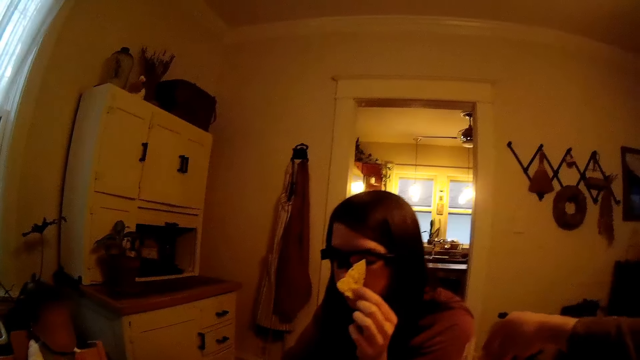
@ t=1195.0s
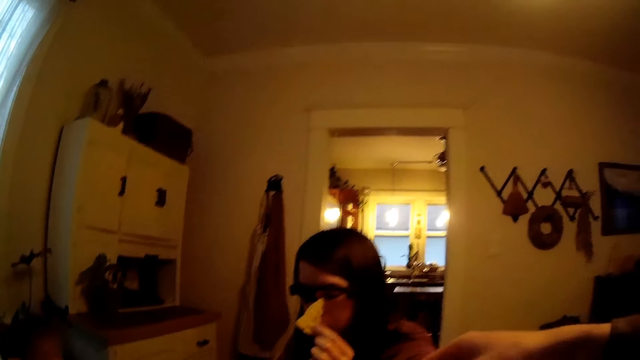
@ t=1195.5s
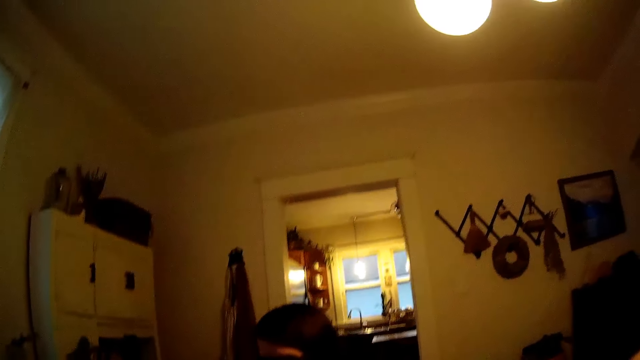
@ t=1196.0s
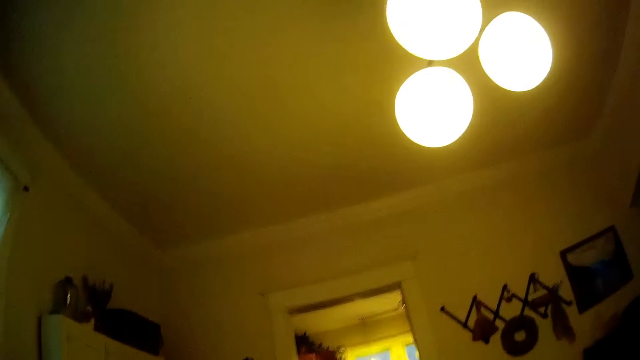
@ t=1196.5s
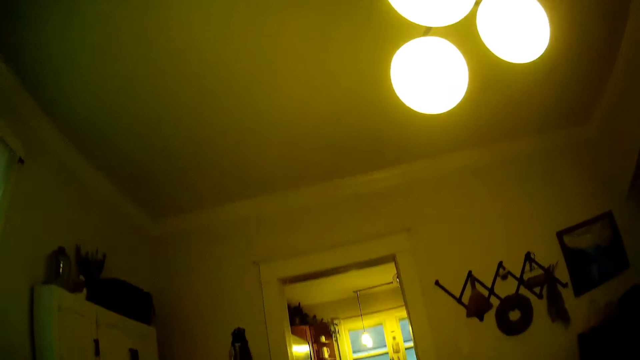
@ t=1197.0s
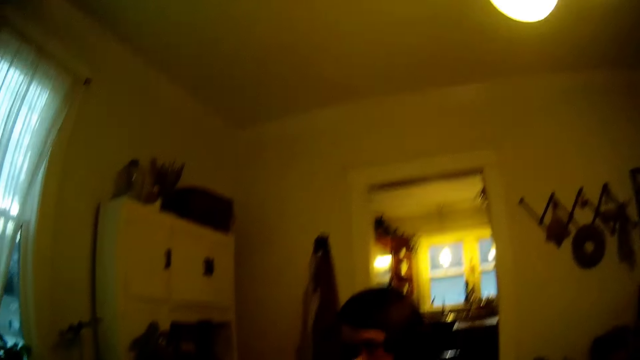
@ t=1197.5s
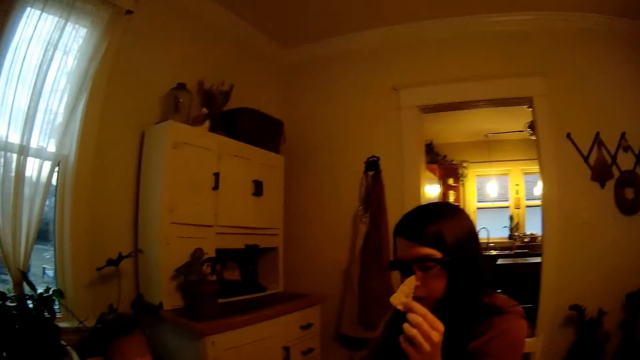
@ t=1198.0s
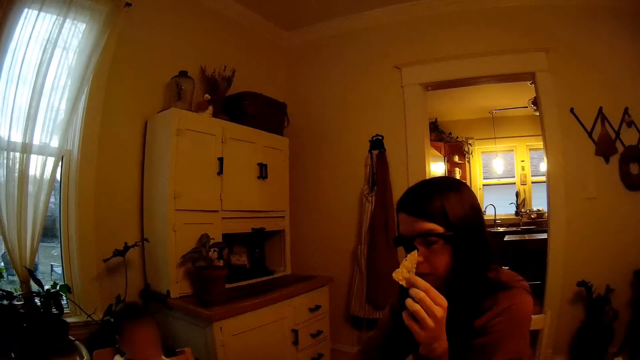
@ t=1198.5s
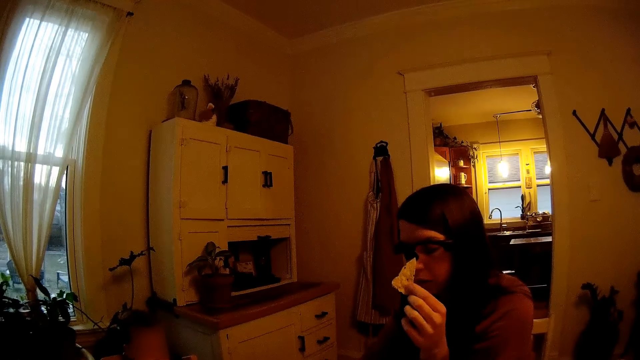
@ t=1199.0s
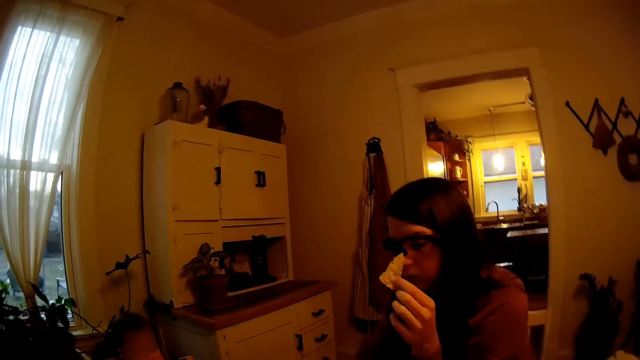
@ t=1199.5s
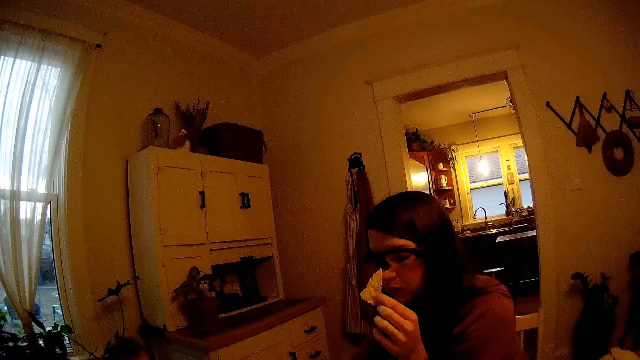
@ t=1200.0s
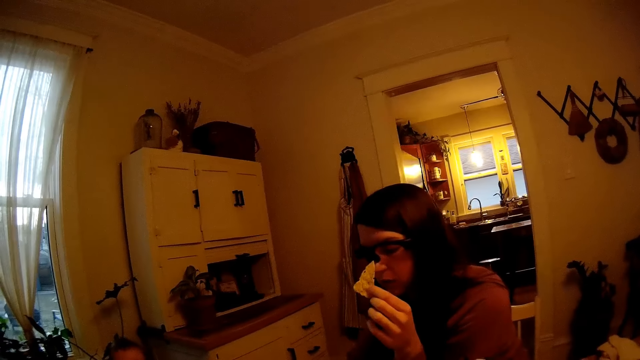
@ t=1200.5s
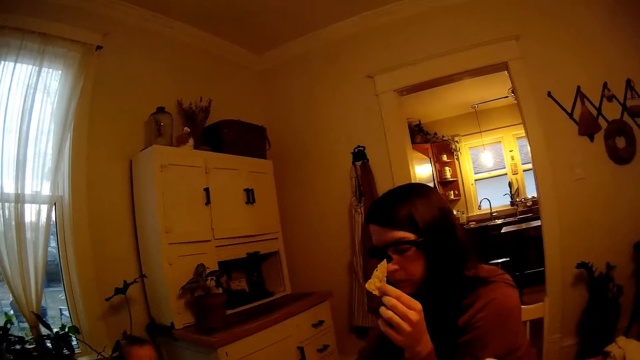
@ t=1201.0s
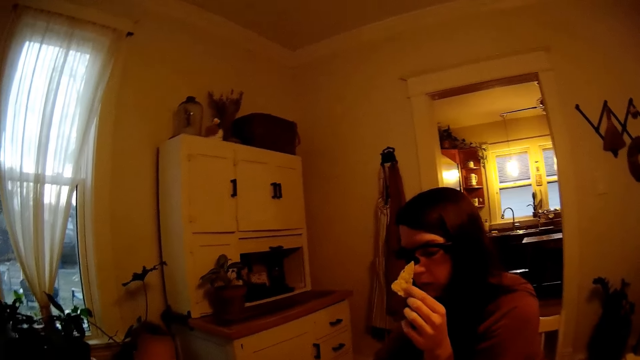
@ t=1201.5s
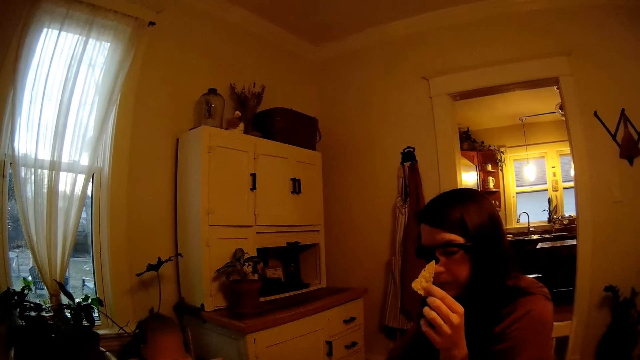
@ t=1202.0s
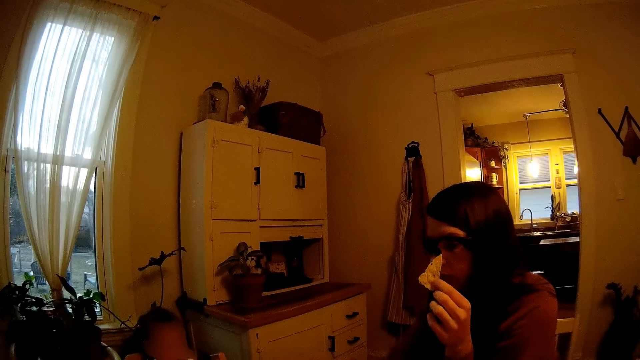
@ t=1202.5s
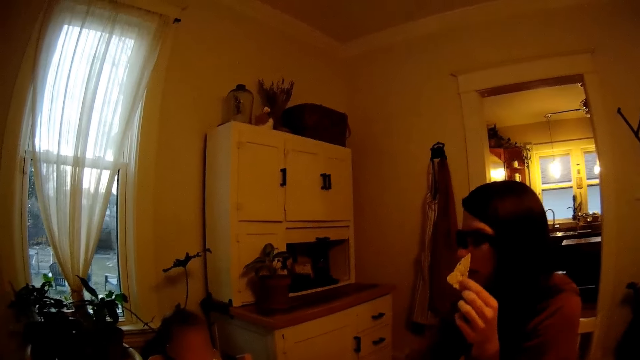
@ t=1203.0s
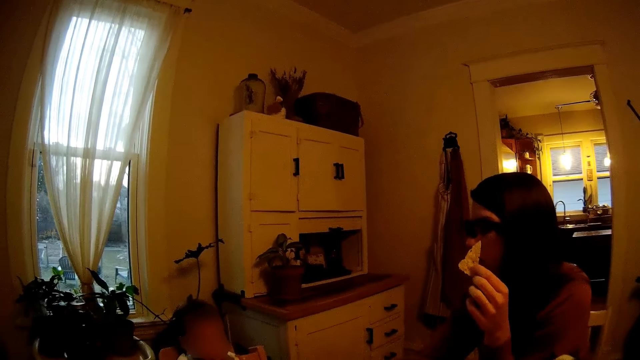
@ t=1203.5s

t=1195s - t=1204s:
A woman holds a crisp. A baby holds a spoon.

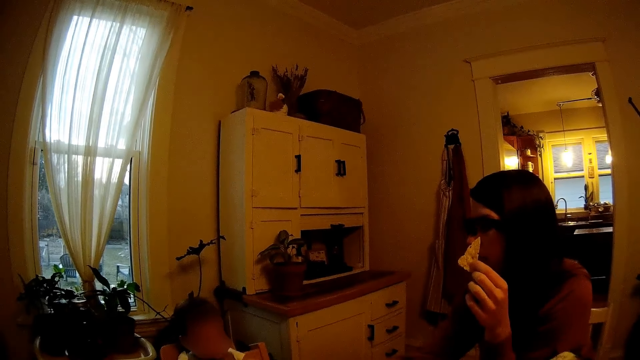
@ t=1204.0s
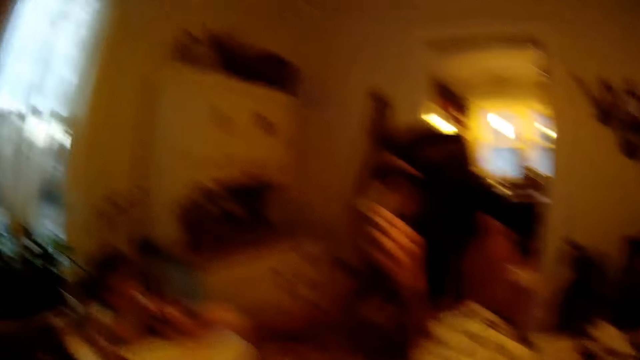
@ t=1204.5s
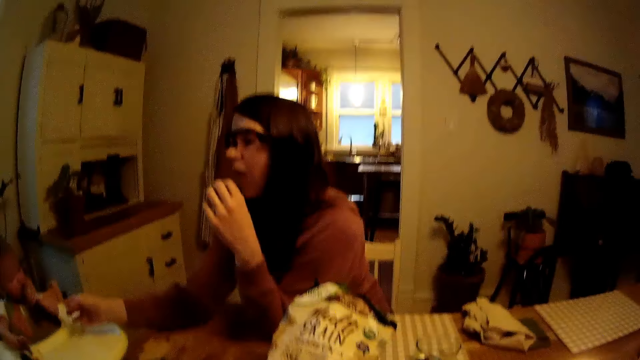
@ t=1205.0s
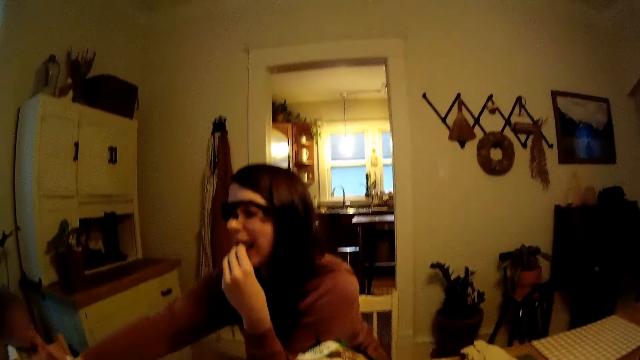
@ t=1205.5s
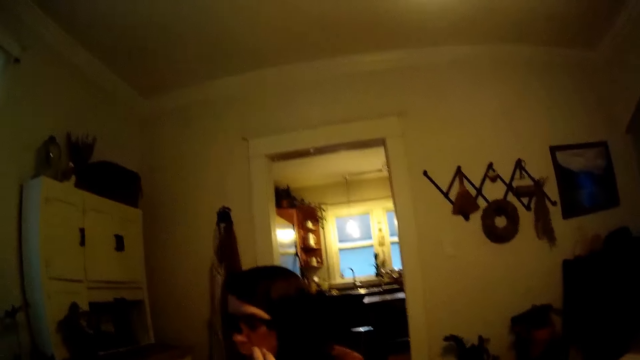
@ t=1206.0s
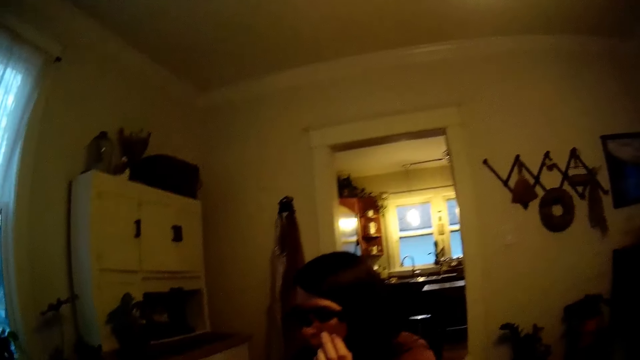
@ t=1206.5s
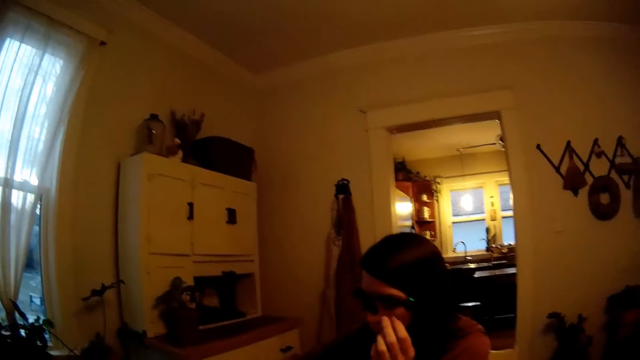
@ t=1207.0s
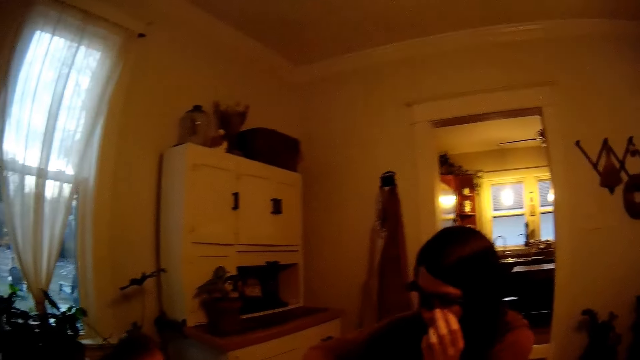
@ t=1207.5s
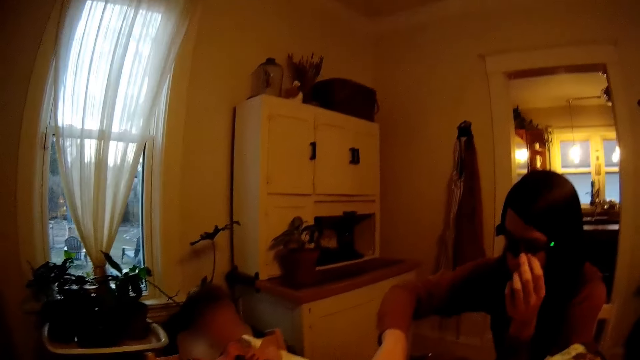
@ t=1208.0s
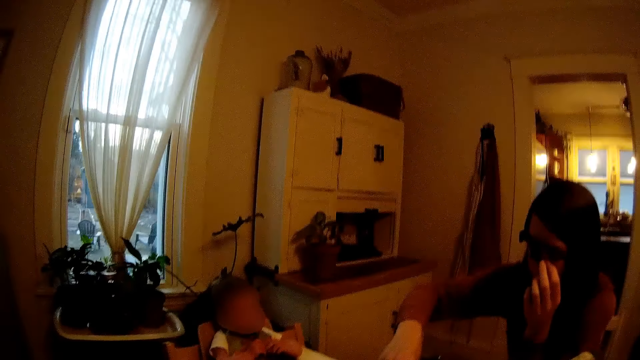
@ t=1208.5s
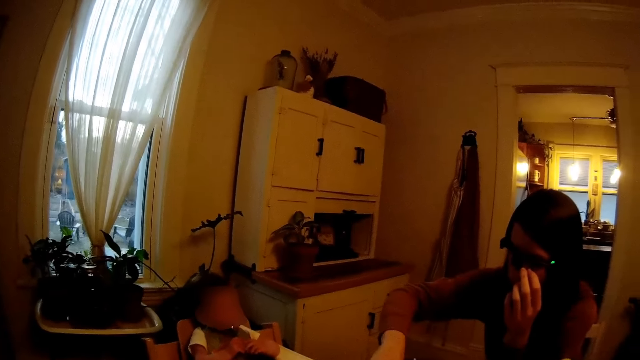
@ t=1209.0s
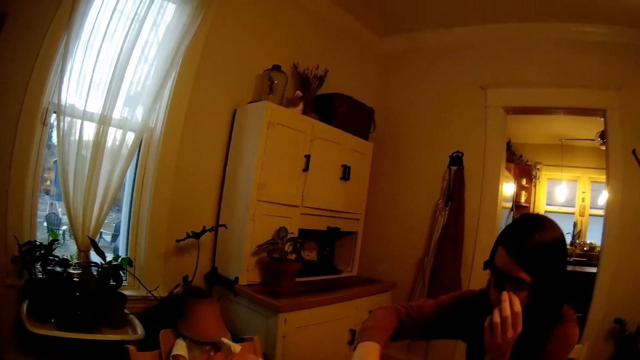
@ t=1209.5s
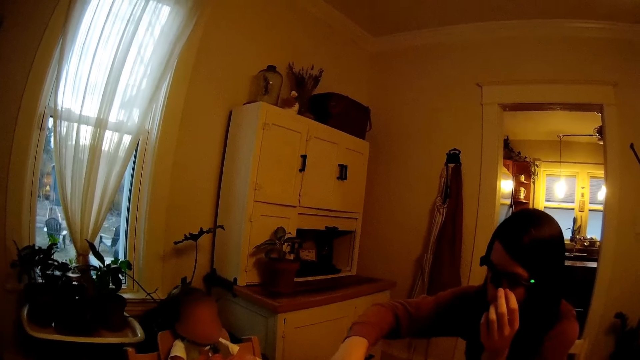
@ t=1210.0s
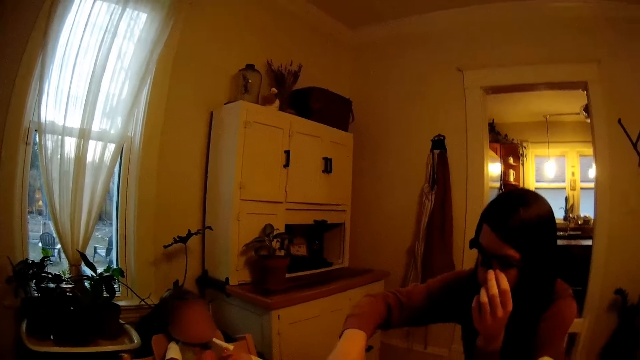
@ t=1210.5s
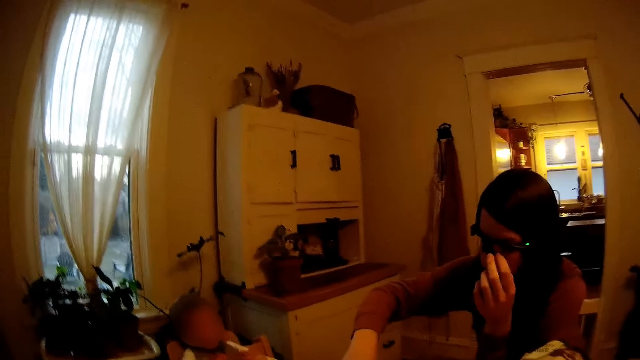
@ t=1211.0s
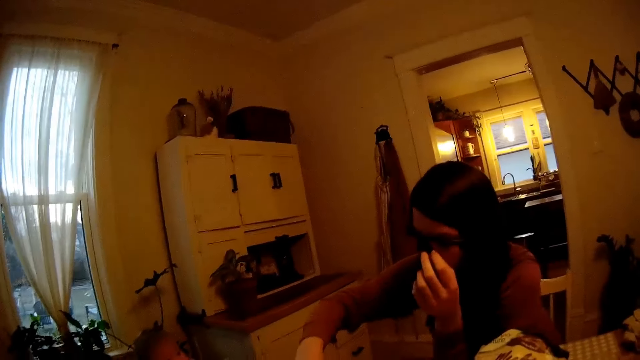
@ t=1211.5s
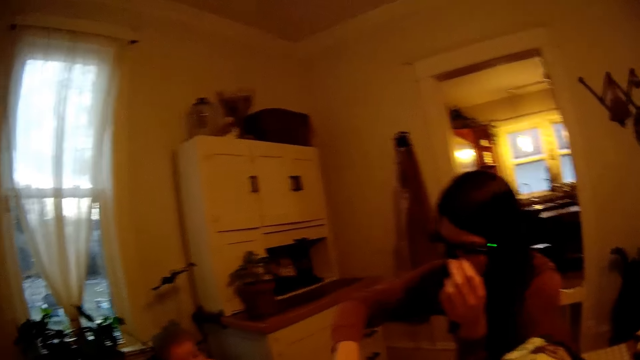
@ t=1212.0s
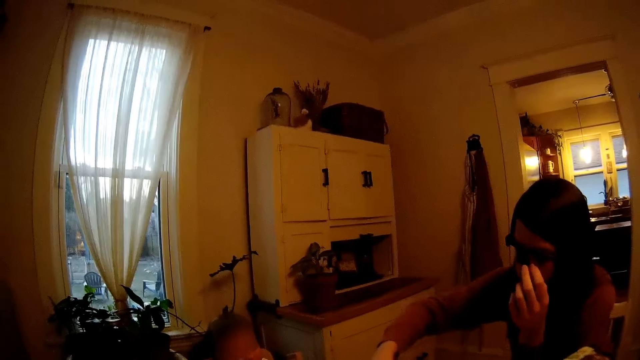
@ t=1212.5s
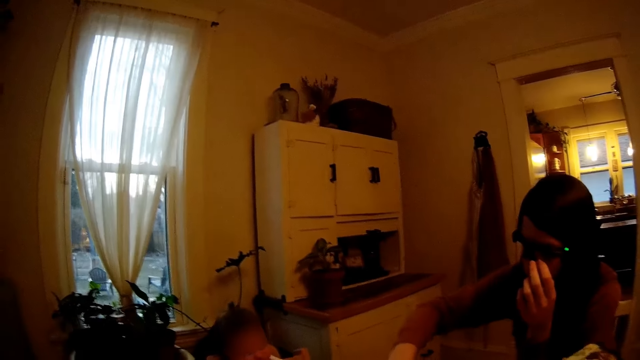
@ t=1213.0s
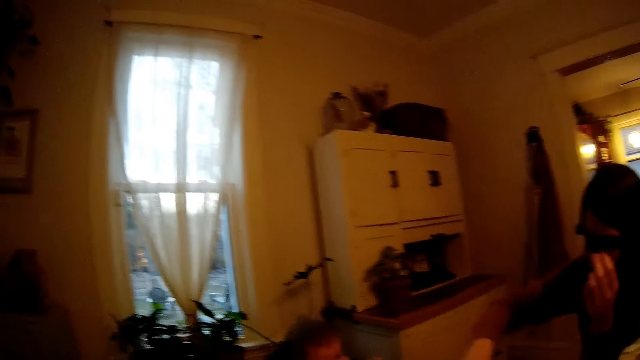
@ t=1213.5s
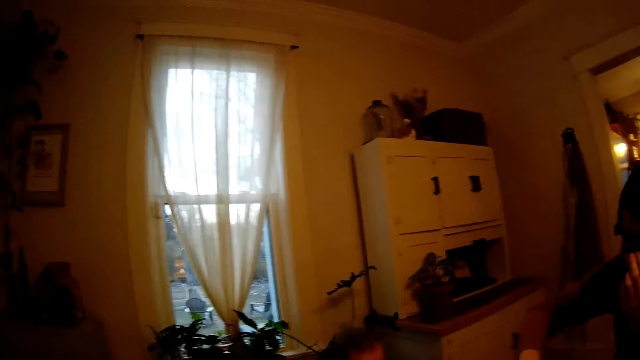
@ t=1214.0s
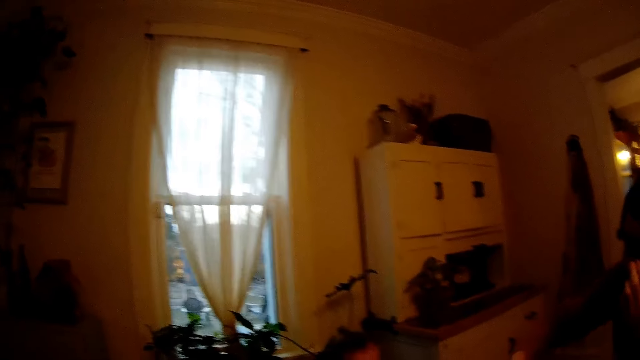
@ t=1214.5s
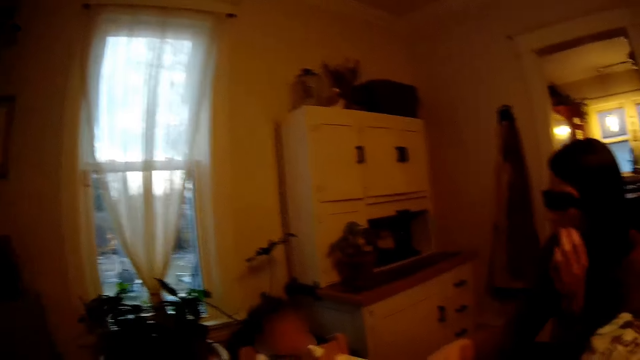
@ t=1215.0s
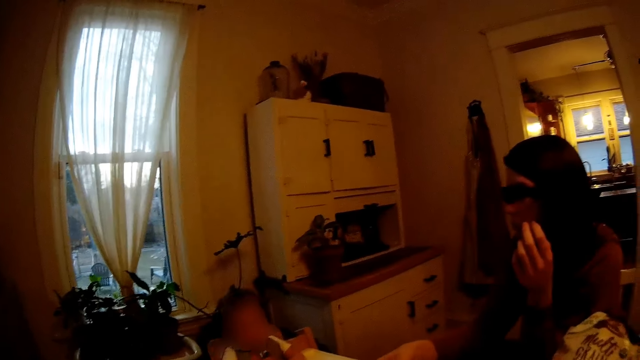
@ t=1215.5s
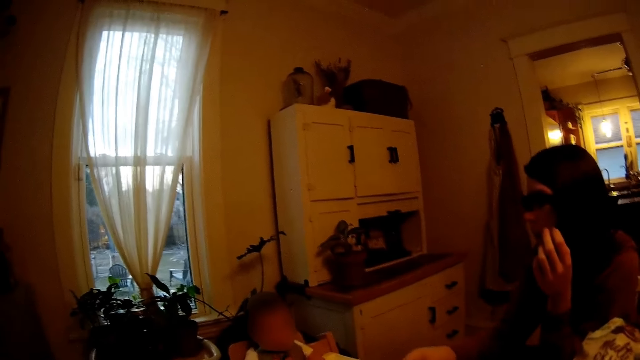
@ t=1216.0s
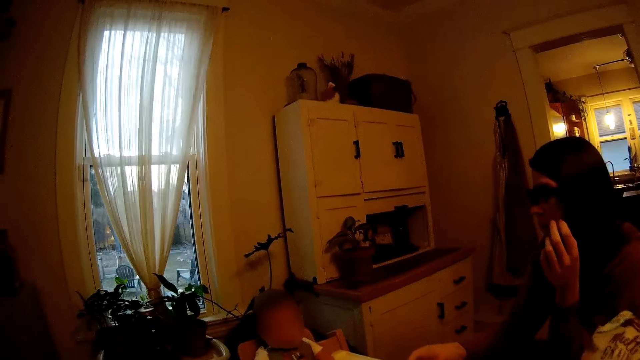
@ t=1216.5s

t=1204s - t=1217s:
The woman eats the piece of potato chip with her left hand. The baby moves a hand. The woman moves a hand. The baby holds the spoon. The woman scoops food with the spoon.
